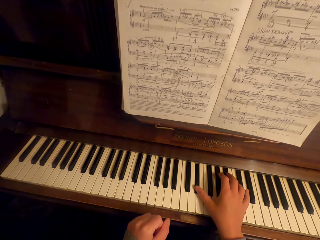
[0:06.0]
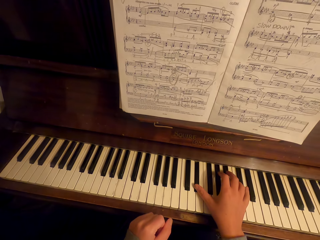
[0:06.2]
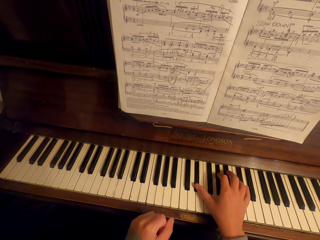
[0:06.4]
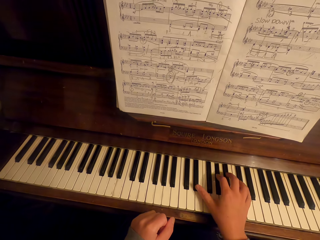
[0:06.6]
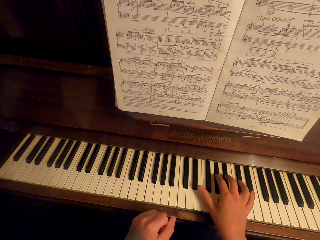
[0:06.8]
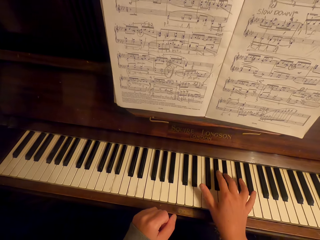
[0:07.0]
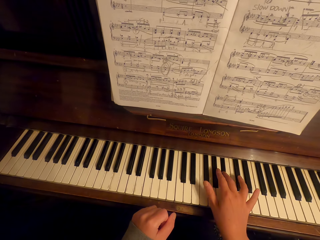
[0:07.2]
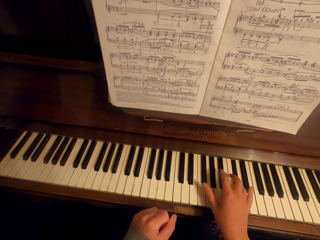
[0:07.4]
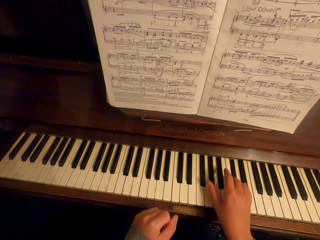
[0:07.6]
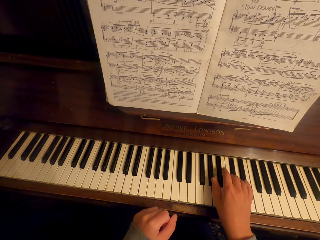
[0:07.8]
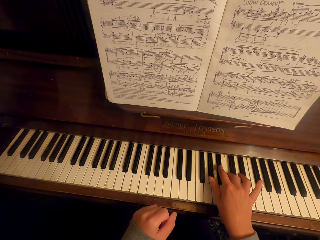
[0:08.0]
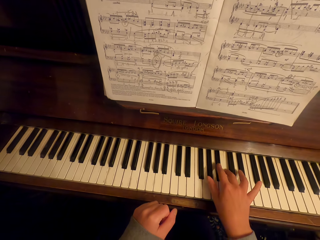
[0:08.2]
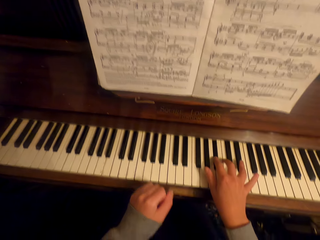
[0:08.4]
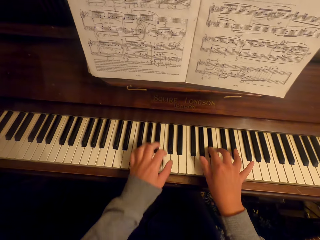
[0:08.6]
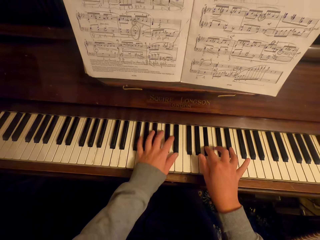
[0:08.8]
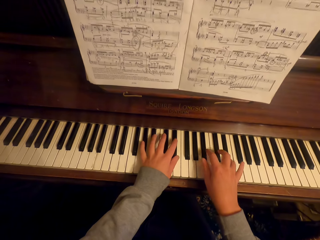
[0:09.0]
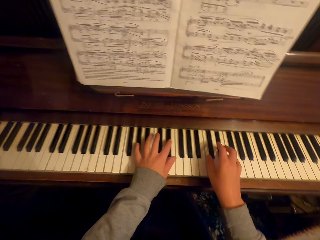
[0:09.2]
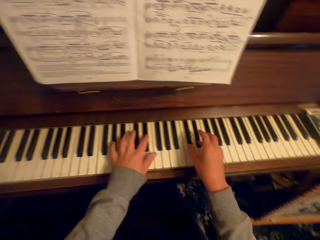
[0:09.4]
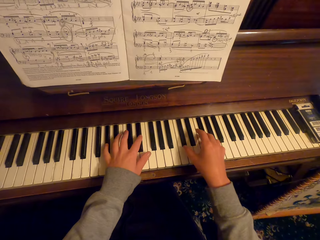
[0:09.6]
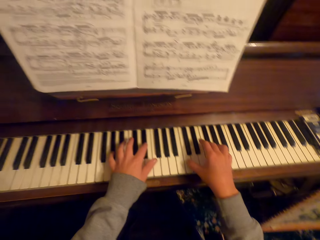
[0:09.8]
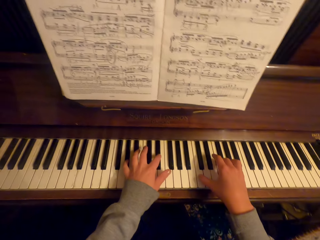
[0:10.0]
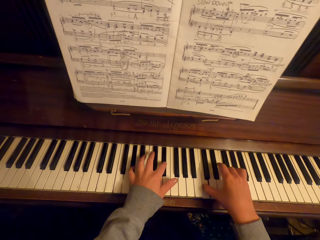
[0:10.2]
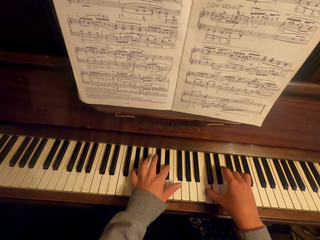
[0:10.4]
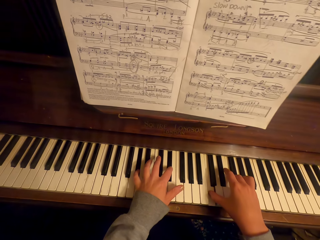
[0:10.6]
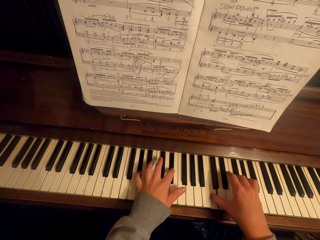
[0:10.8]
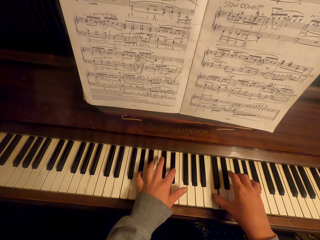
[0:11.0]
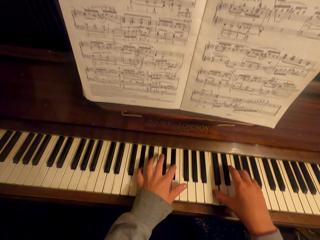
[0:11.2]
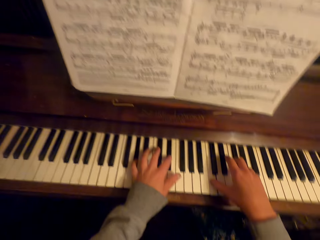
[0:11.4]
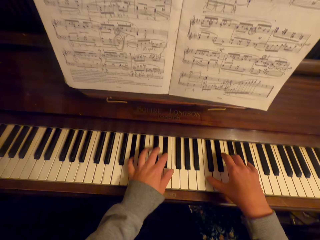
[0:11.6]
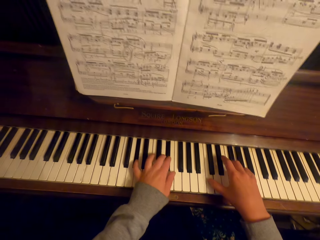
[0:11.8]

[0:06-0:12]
The camera wearer plays the keyboard.

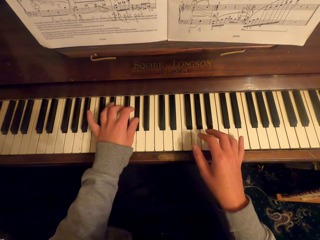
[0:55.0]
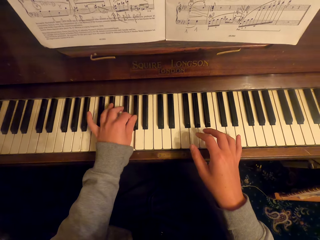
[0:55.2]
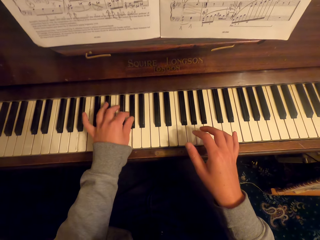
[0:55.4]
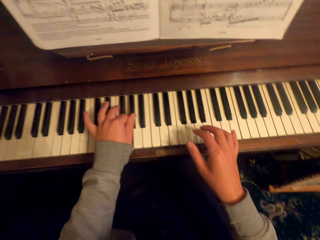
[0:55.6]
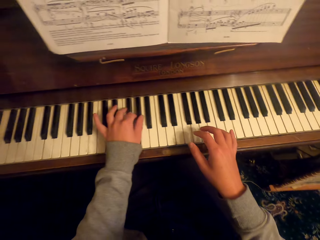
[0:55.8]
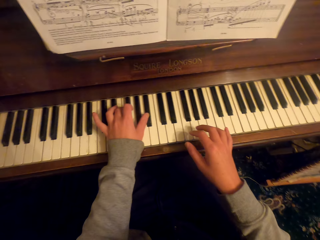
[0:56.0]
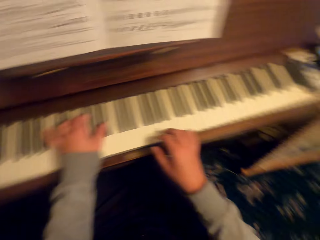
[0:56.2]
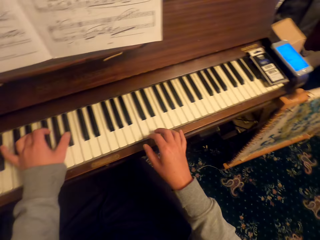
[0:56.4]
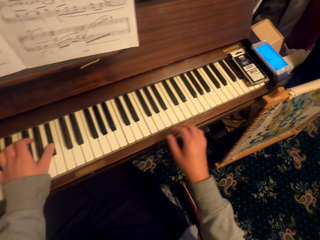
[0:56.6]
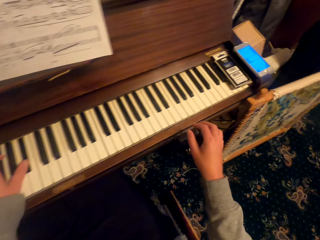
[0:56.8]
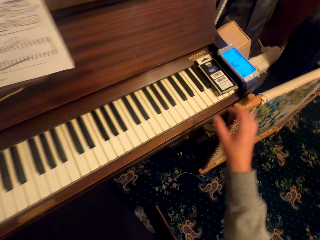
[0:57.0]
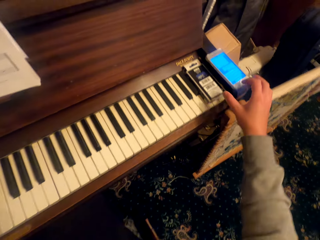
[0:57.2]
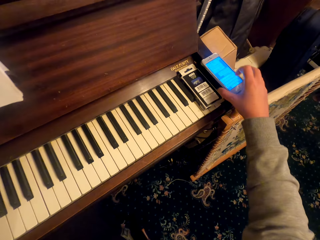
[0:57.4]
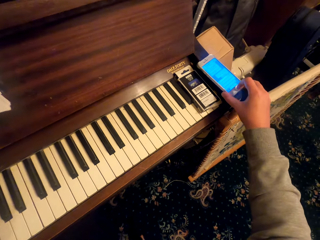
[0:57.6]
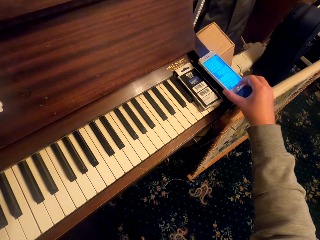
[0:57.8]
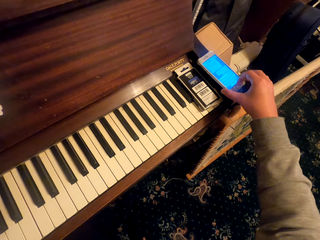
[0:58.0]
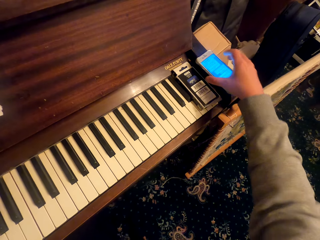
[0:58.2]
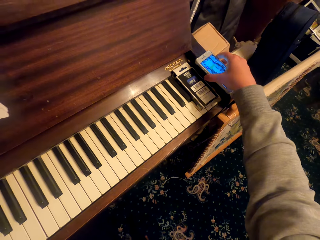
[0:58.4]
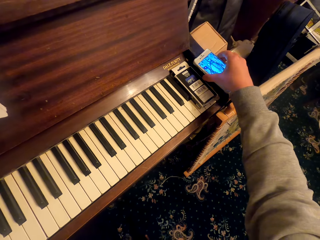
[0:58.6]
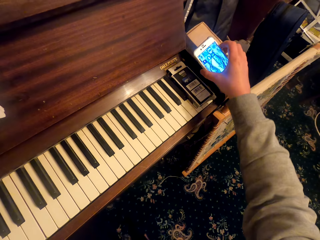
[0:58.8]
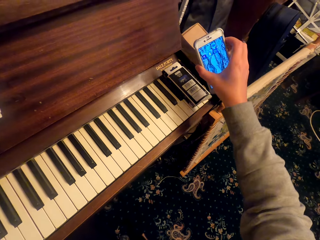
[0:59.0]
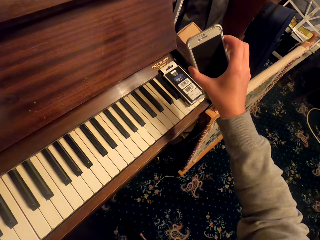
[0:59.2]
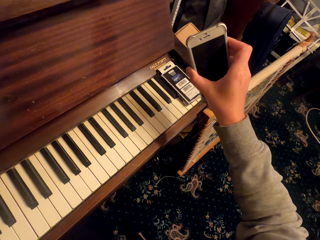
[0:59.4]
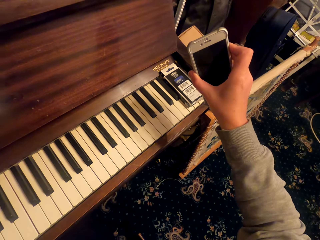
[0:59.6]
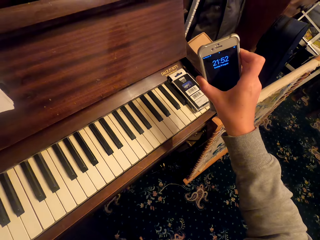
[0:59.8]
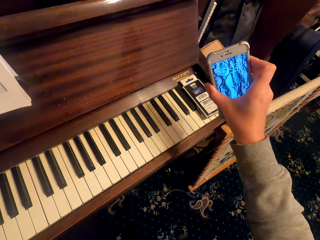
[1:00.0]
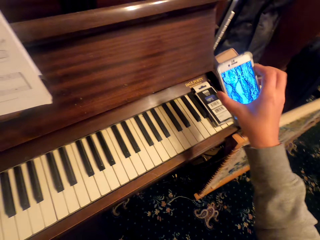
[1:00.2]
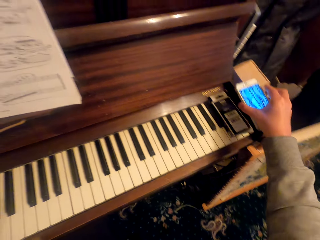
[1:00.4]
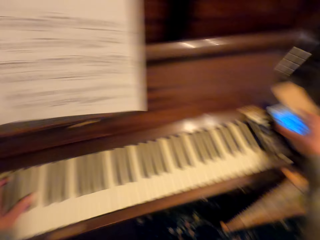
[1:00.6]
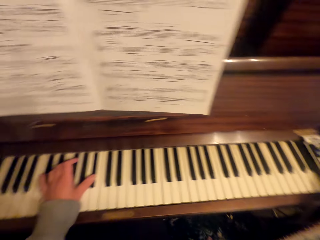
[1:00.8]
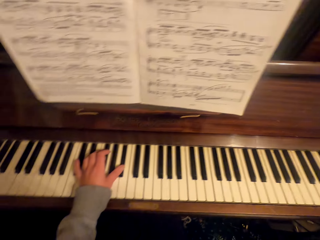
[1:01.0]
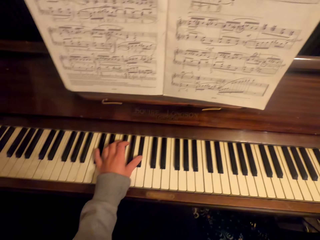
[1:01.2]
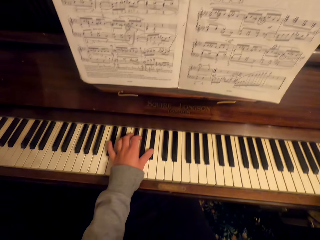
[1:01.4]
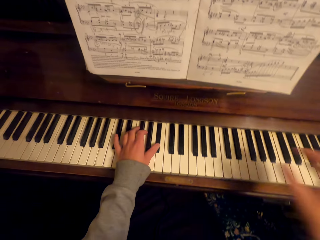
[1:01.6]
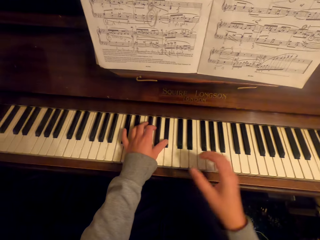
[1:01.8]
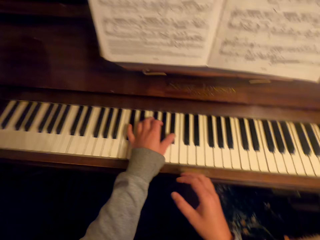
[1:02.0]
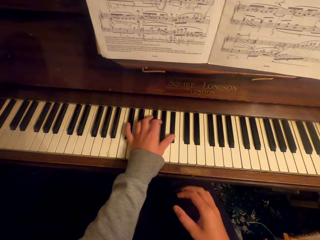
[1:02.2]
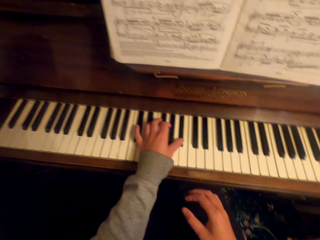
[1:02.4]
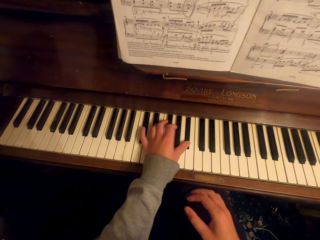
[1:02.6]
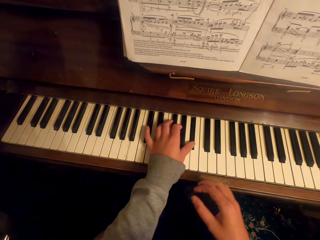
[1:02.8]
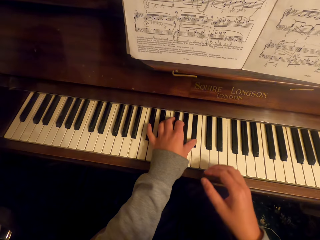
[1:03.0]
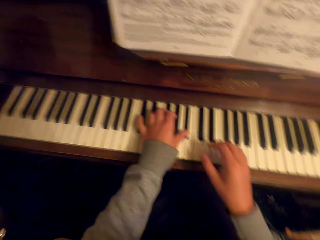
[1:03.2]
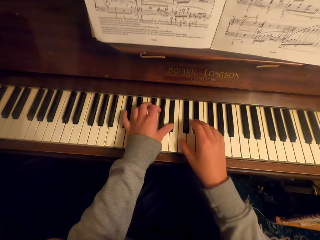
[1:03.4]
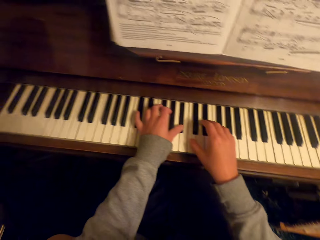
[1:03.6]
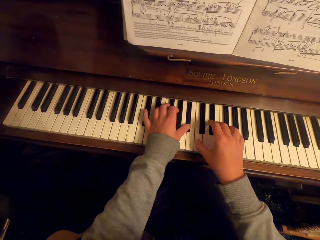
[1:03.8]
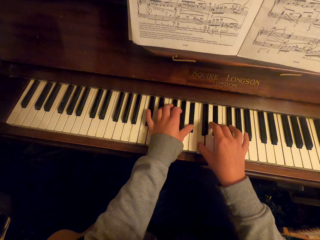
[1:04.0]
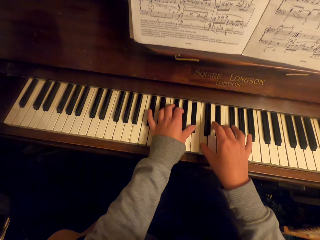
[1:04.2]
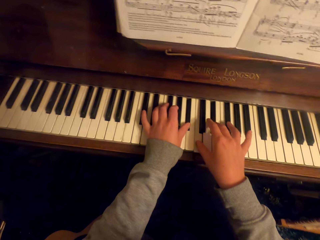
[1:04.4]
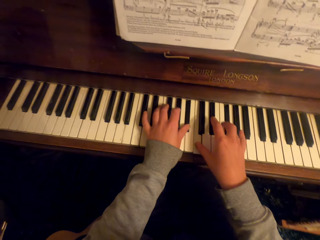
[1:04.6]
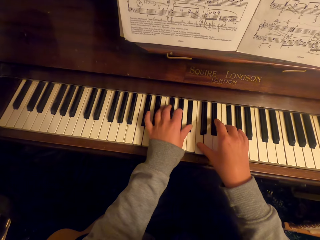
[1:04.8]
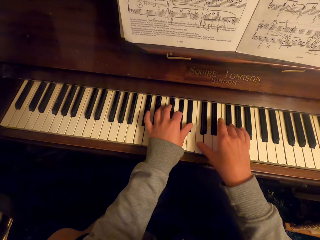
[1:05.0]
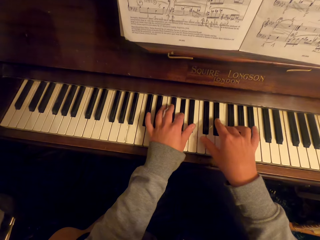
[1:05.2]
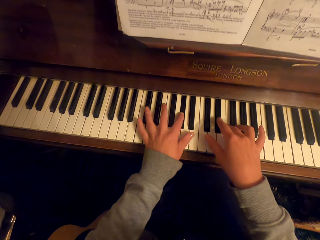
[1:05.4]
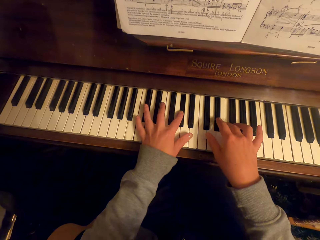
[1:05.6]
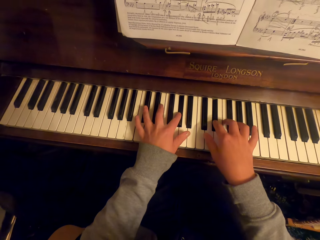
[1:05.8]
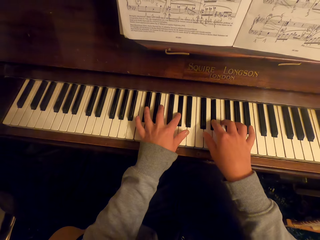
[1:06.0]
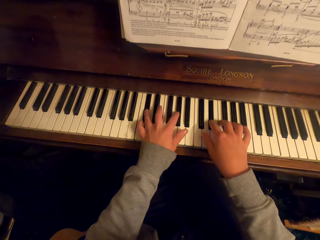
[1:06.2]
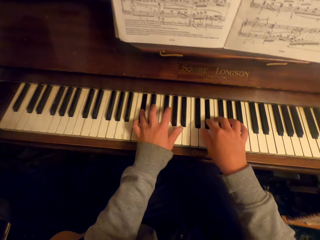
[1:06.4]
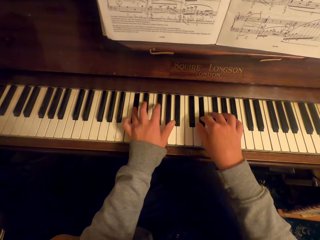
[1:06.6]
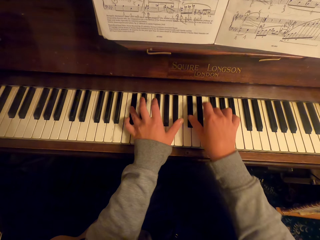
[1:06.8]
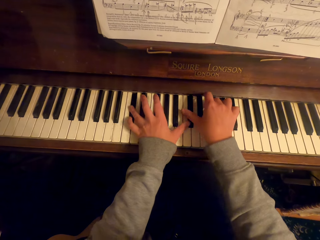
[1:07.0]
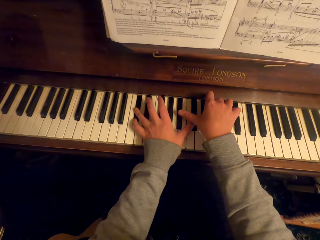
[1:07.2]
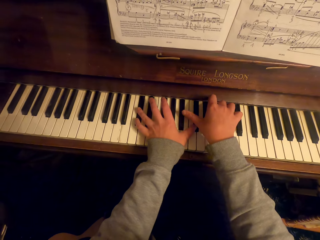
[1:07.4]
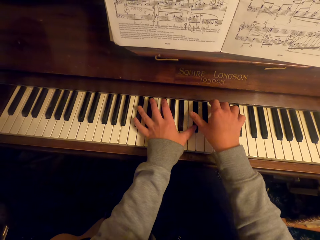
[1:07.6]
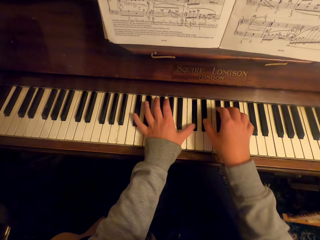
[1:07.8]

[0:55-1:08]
The camera wearer picks up the phone. They hold the phone and put the phone down. They play the keyboard.

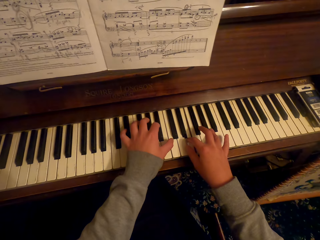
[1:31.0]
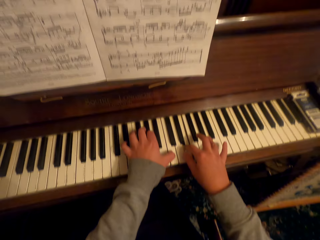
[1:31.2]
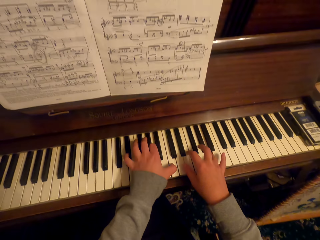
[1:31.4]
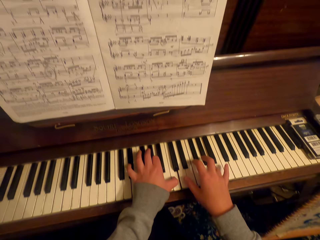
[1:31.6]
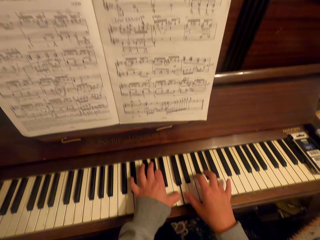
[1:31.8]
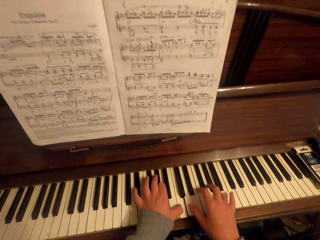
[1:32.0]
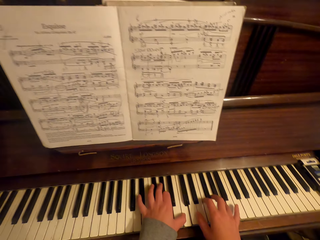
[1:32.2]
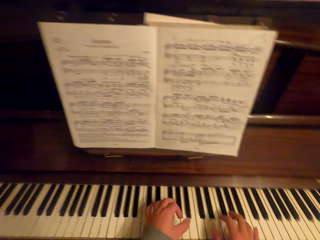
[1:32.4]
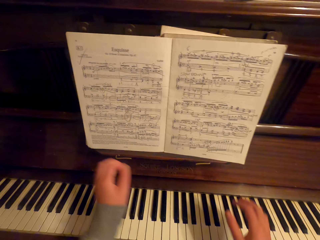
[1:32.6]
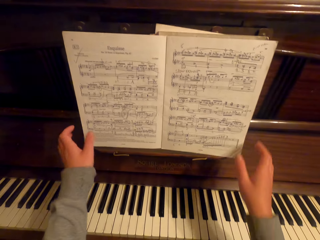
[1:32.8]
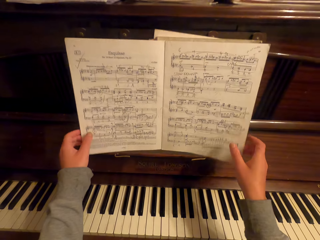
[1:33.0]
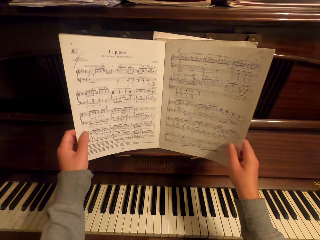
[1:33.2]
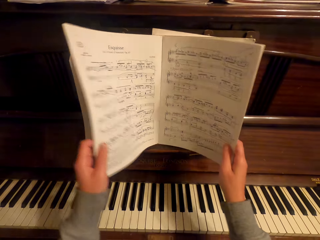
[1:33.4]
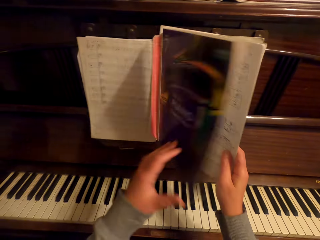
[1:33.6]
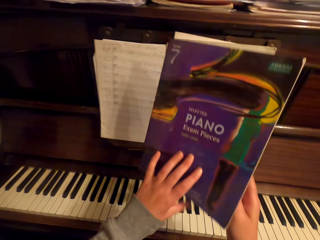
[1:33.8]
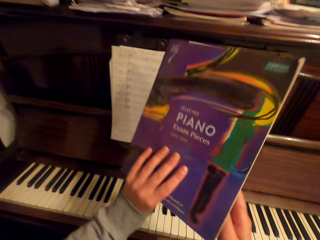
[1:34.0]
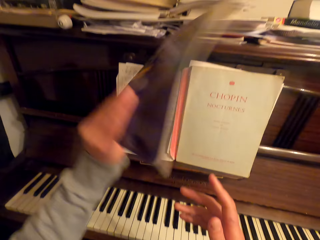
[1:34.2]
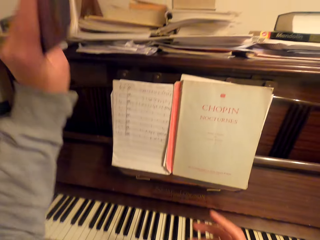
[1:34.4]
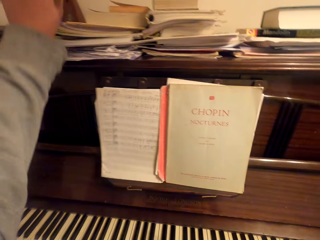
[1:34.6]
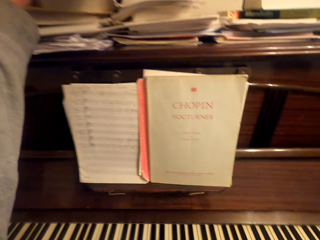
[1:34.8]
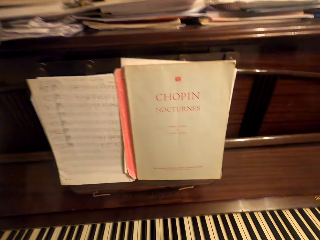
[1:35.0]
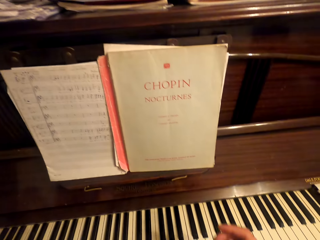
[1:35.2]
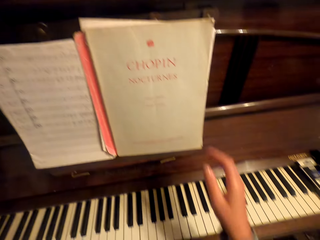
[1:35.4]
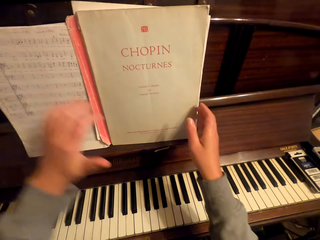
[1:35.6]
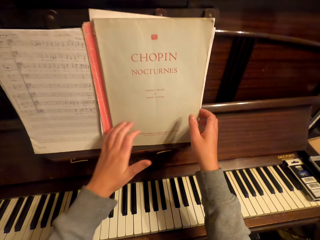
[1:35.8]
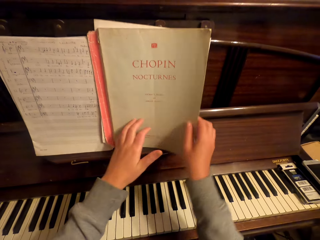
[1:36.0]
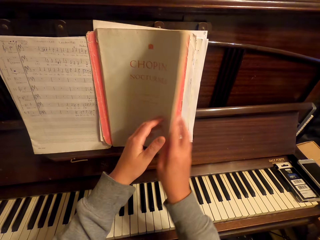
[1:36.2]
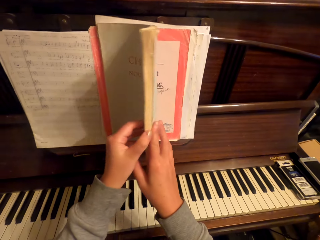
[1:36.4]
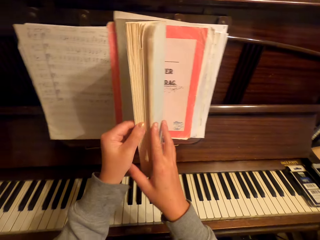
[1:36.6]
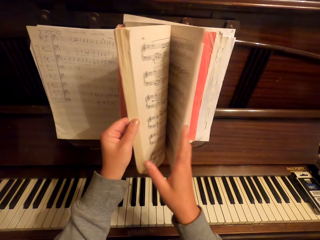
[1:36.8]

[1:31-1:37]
The camera wearer closes the music book. They pick up the book and put the book down. They open the book.
